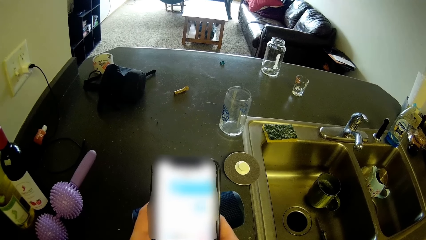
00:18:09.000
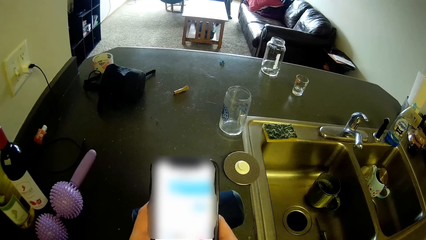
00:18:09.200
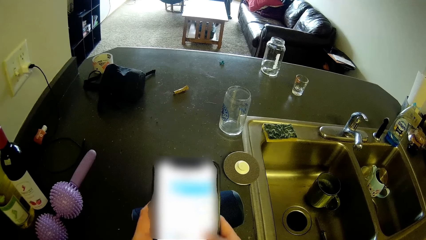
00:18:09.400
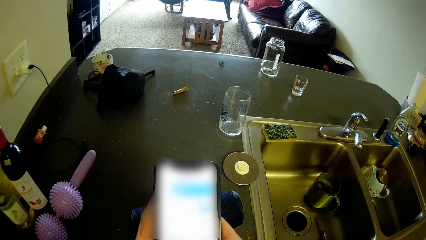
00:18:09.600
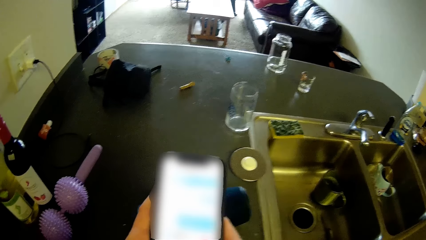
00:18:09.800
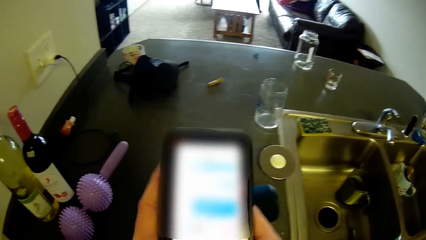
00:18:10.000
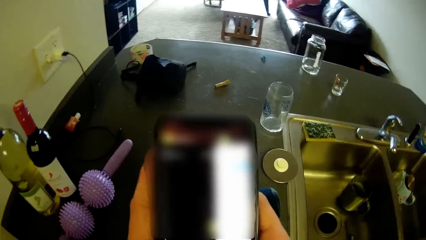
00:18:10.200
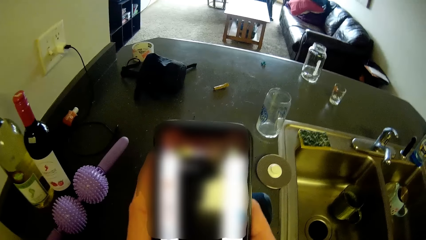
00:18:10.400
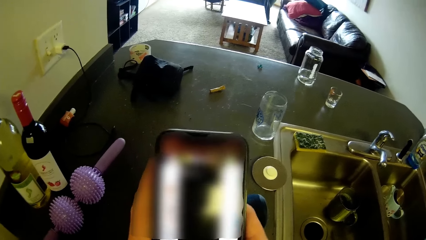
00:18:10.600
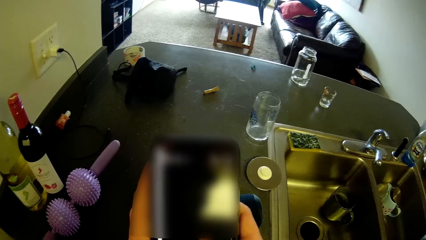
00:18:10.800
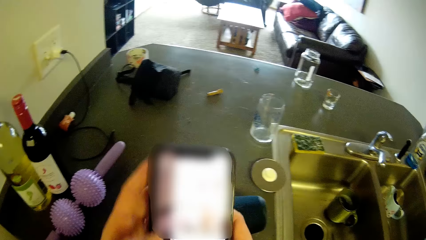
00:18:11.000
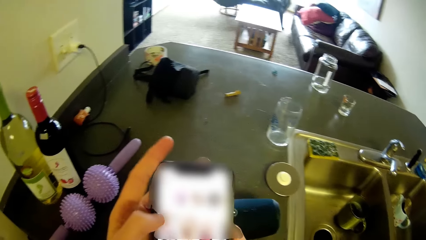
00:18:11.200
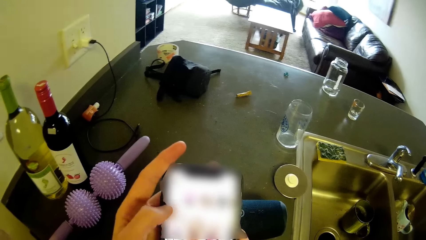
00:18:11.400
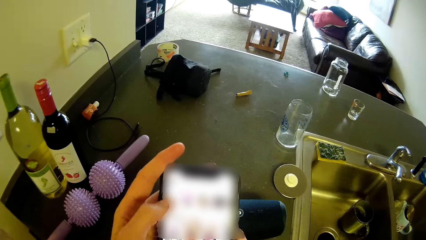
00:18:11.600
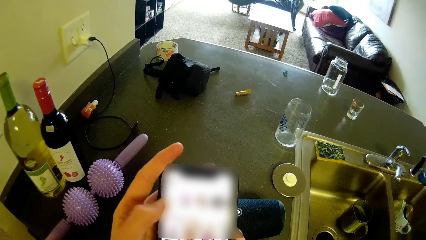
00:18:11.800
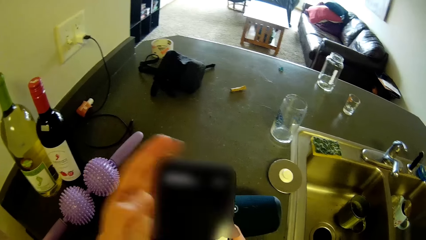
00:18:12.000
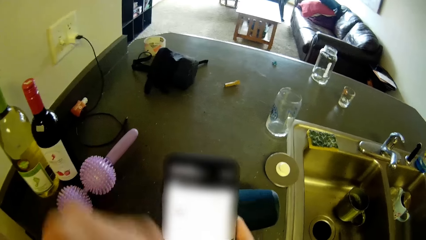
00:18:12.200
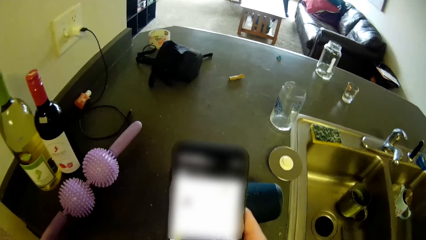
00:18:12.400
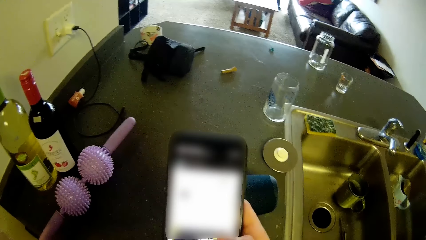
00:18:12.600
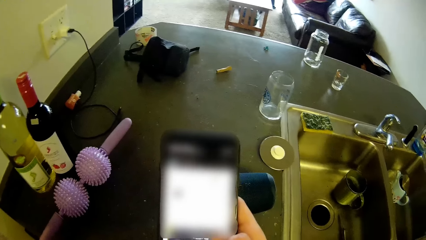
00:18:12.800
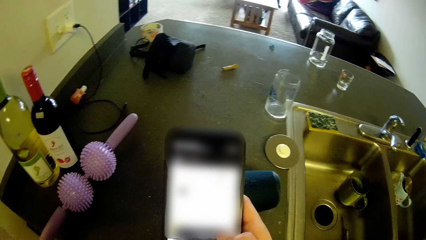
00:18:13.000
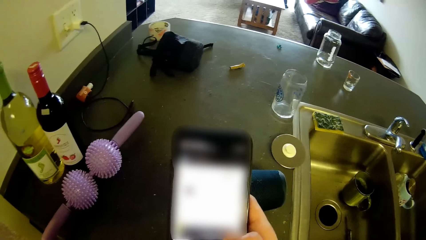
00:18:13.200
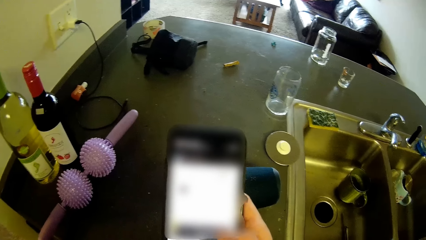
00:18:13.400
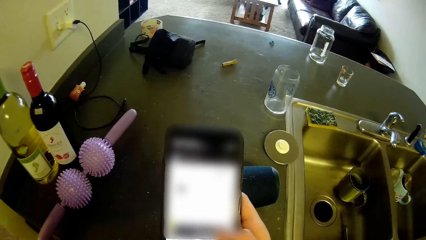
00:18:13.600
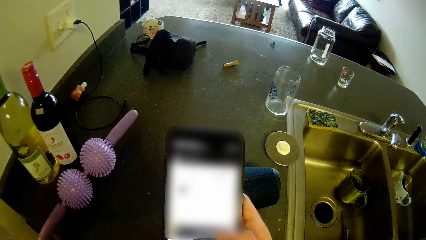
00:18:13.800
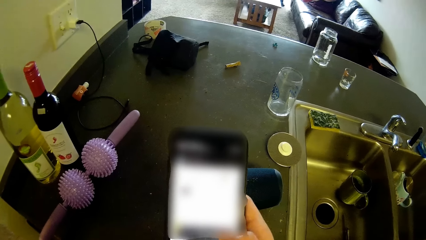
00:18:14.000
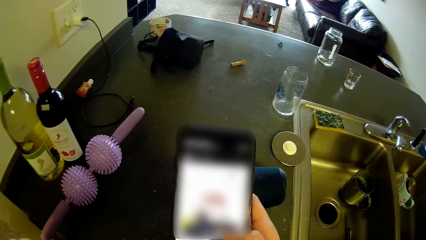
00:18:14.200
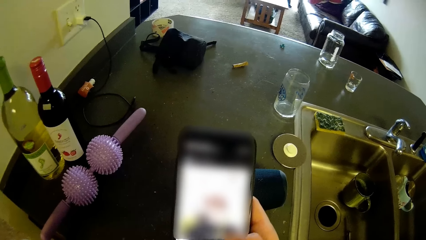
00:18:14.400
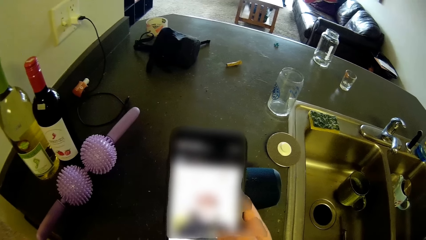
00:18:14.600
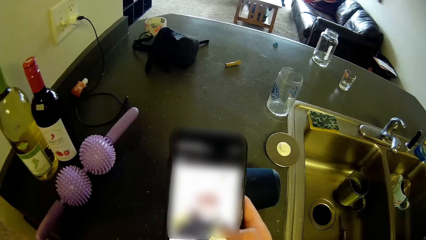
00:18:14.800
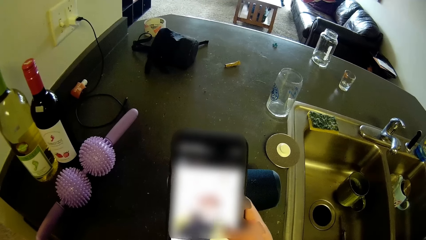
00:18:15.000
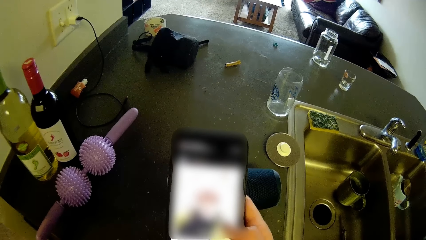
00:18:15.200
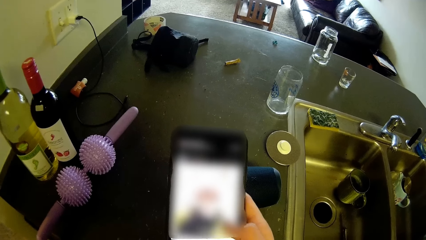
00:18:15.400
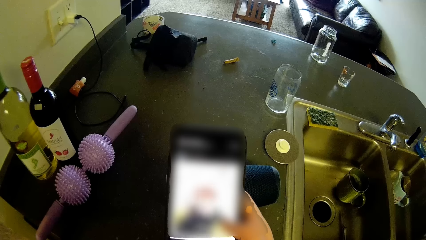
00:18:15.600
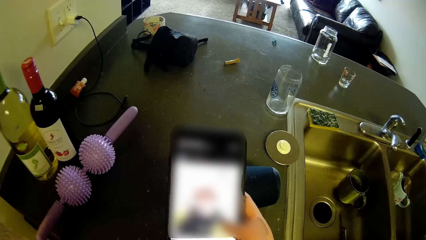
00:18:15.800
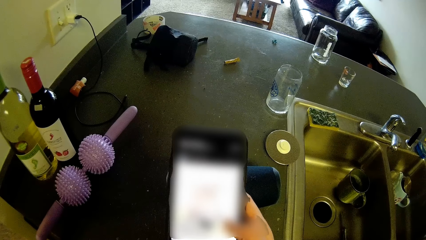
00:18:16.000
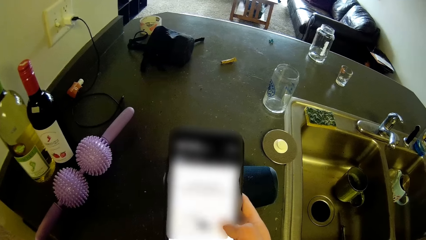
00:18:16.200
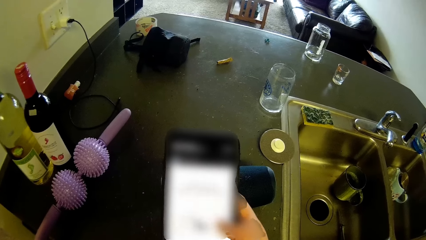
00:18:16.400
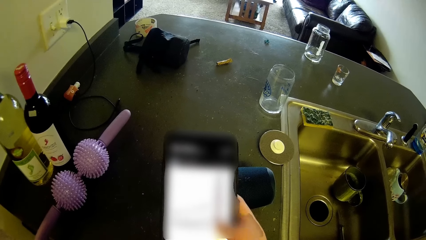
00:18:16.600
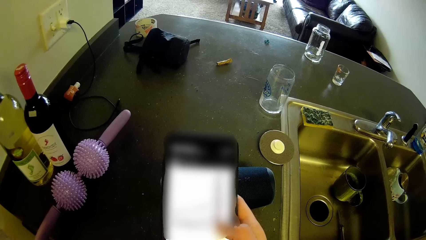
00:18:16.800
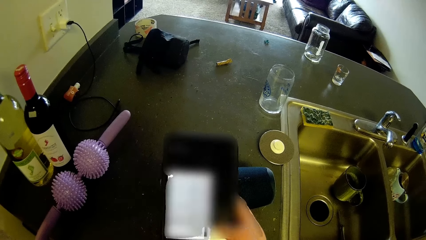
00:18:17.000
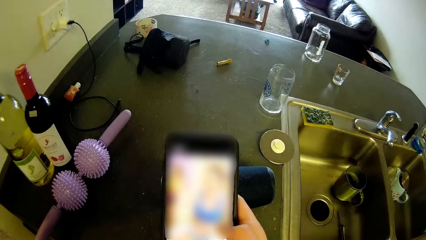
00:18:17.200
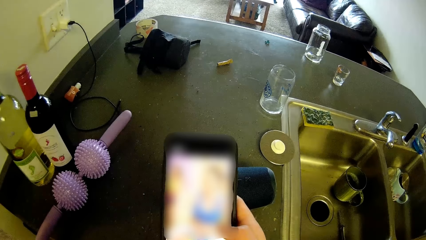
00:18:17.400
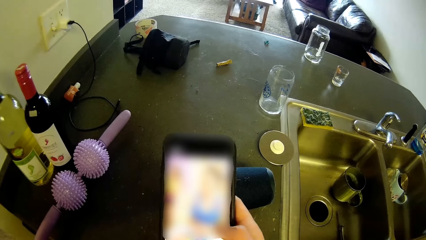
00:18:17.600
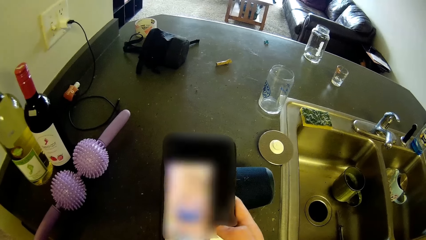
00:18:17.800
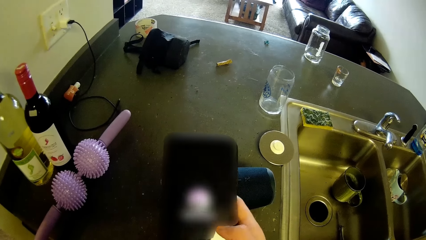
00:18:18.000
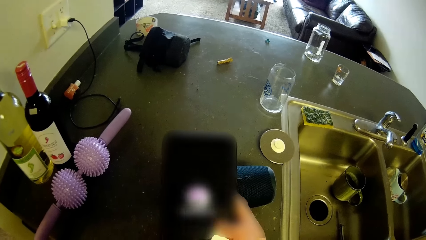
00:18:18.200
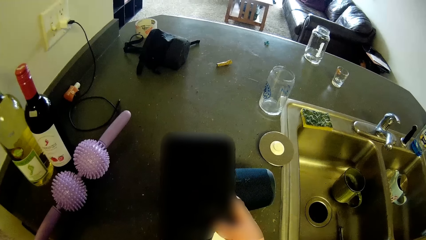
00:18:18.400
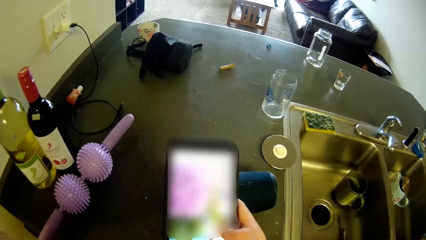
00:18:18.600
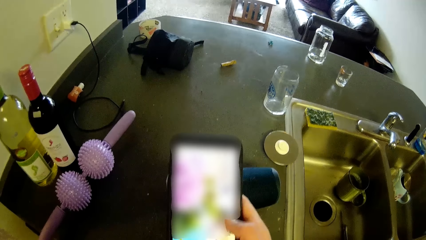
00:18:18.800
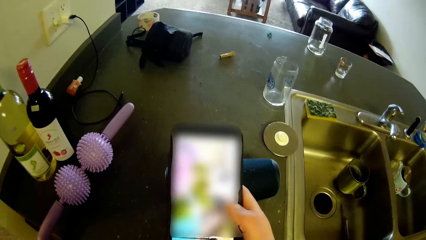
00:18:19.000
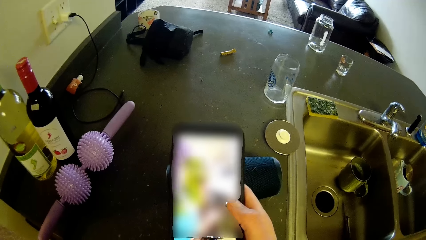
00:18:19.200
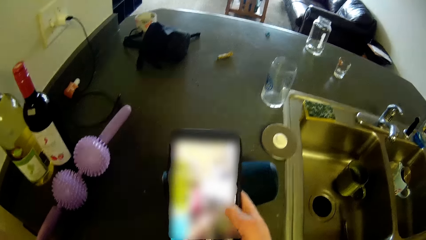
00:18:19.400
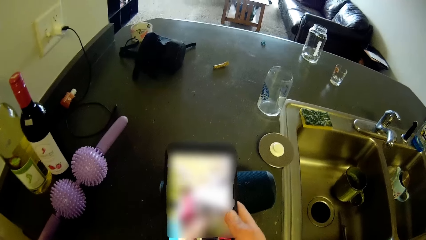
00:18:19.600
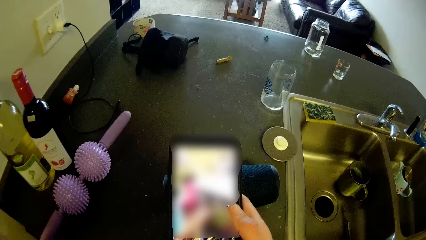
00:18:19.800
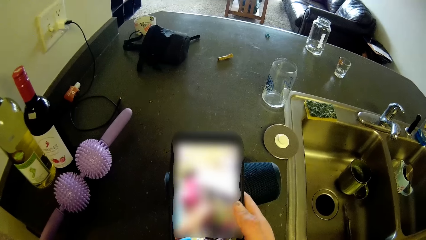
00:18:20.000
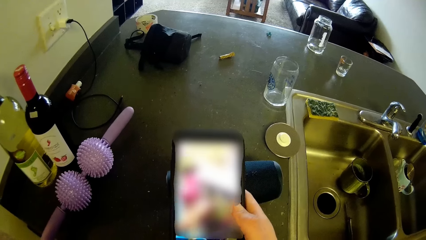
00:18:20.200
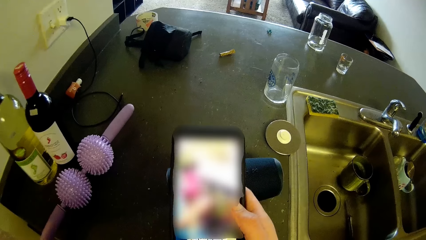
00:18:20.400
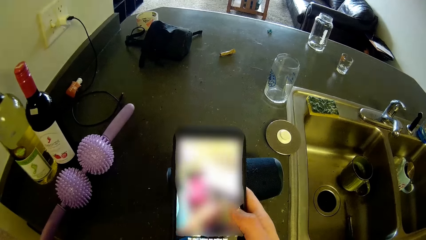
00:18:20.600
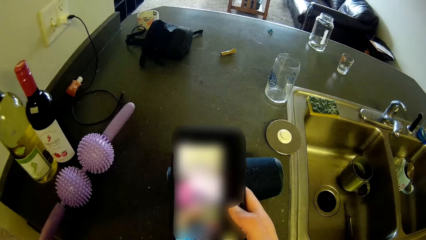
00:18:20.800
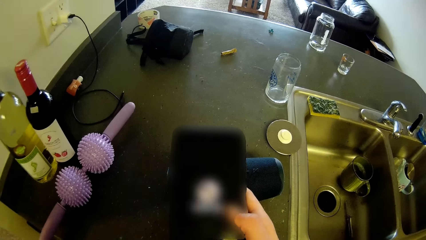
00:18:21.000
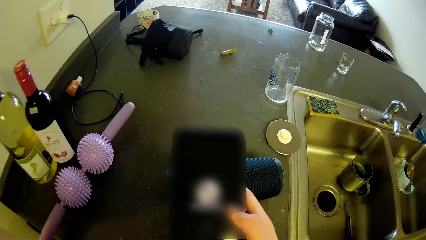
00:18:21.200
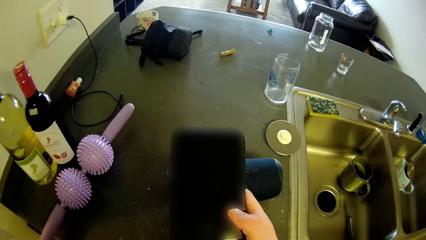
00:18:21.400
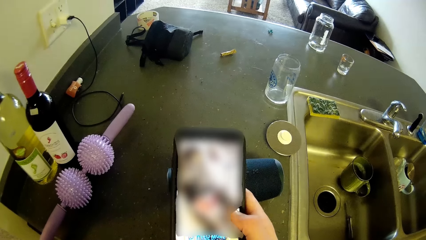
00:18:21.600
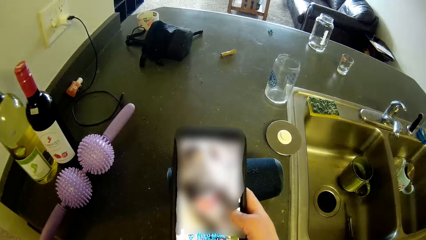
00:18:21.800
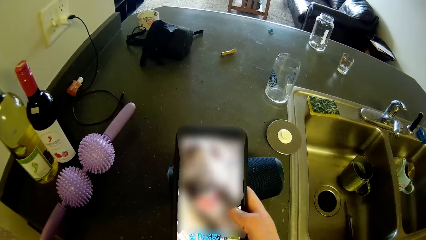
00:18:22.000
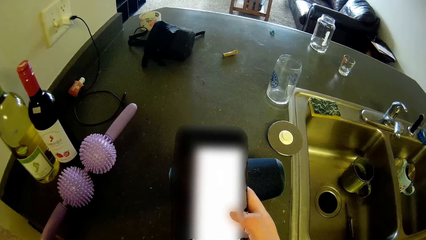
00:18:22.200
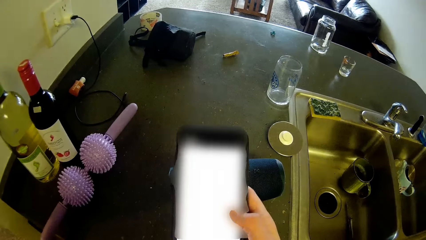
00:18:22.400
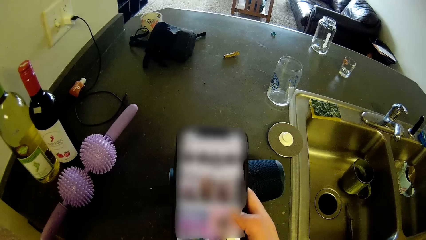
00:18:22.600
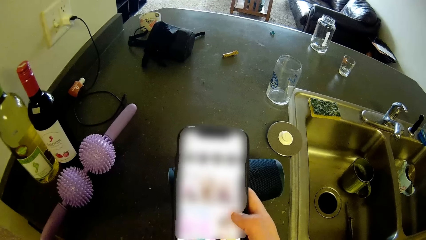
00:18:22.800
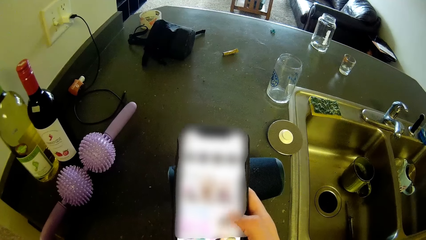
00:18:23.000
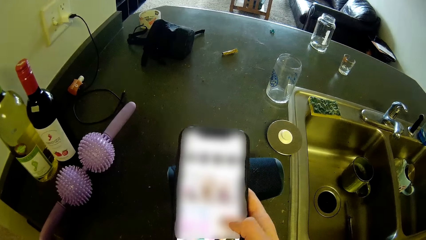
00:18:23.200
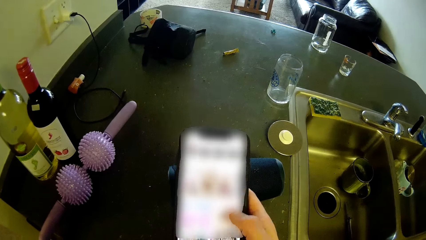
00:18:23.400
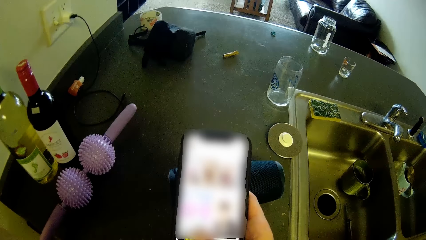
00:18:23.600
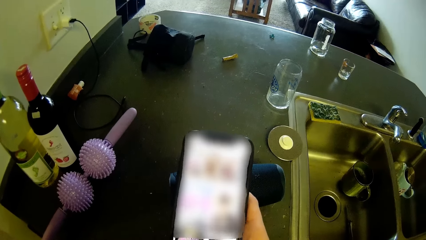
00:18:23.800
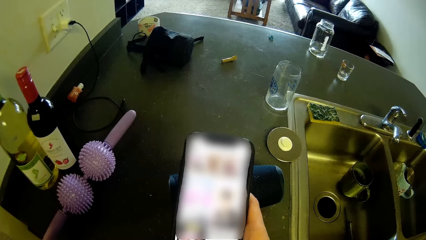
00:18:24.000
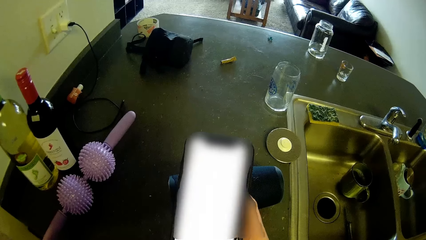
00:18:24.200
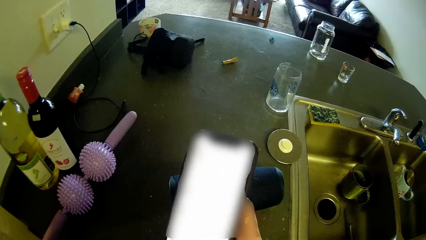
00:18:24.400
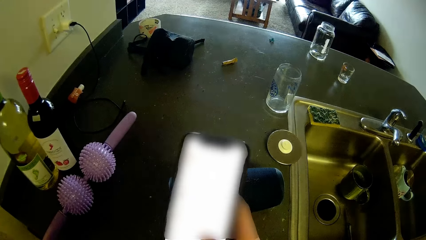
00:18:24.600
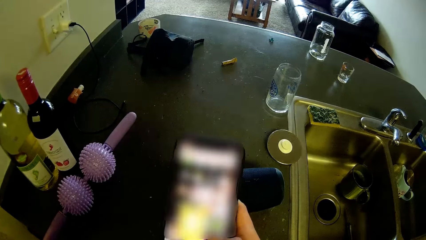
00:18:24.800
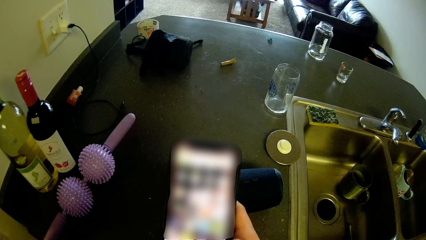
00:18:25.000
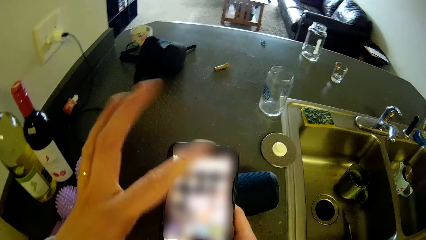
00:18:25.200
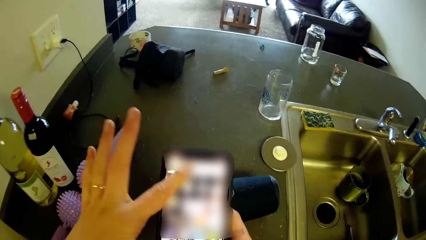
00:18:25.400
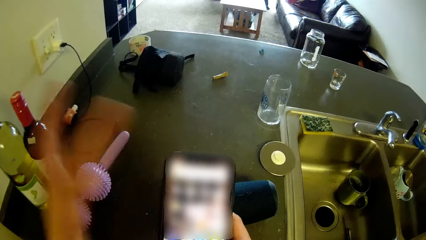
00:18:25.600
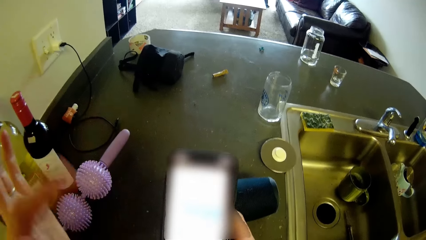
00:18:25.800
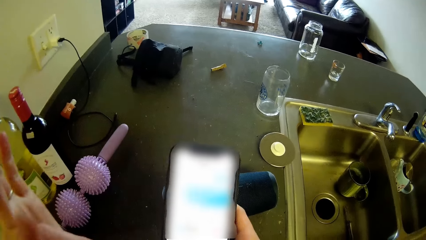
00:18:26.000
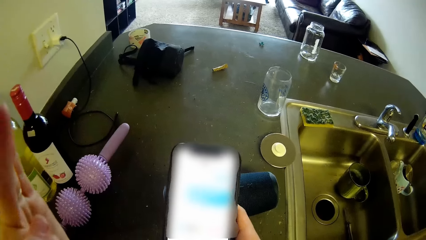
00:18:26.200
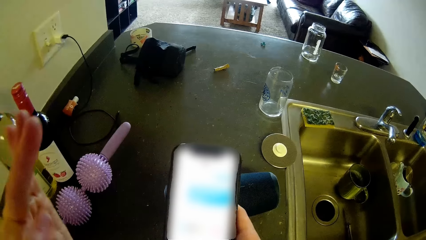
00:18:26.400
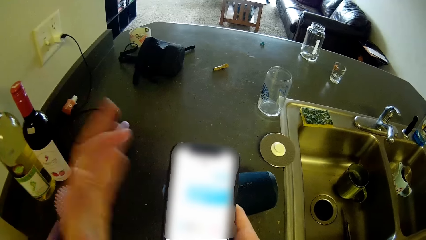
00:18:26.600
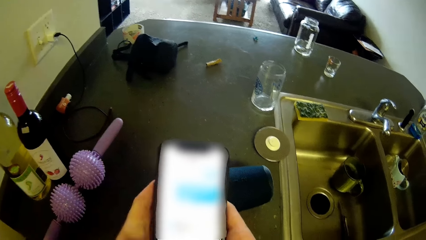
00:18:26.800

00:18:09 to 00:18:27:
The camera wearer scrolls the phone. They operate the phone with the left hand first finger.
